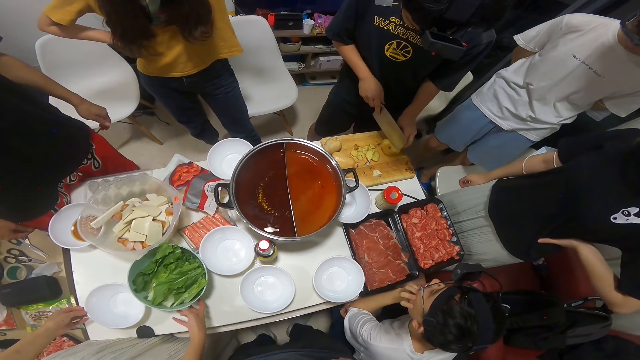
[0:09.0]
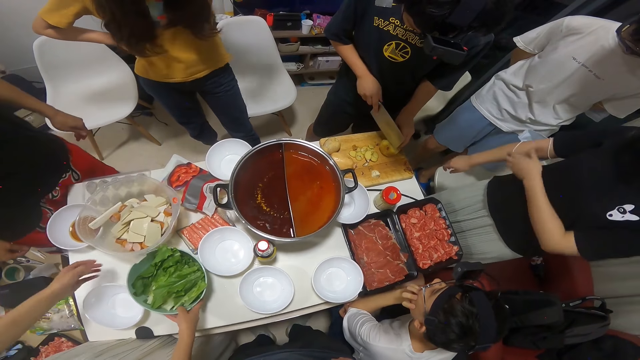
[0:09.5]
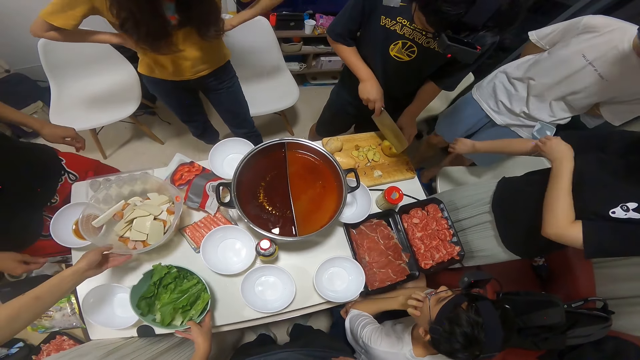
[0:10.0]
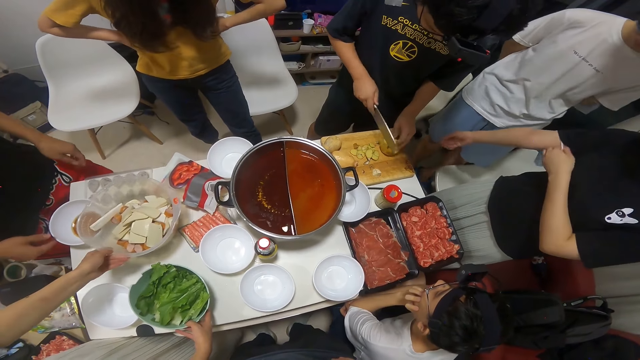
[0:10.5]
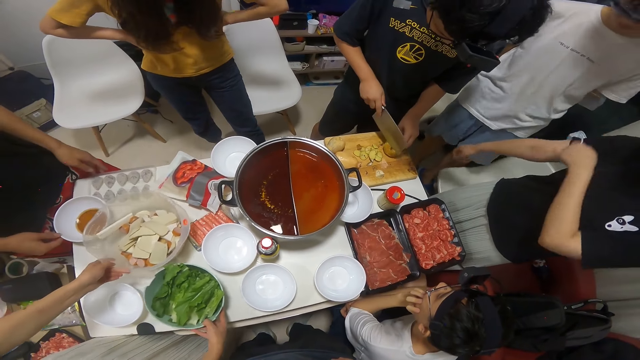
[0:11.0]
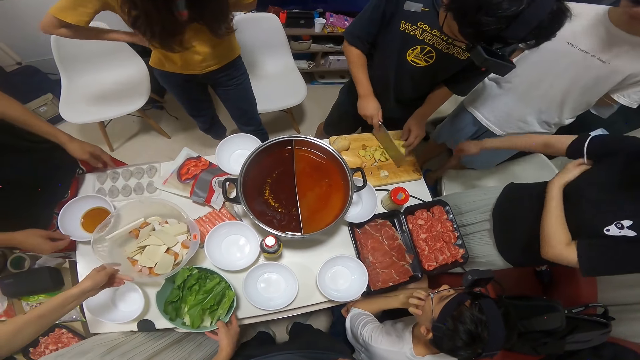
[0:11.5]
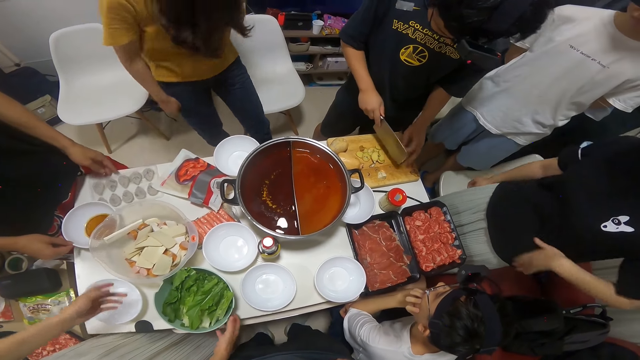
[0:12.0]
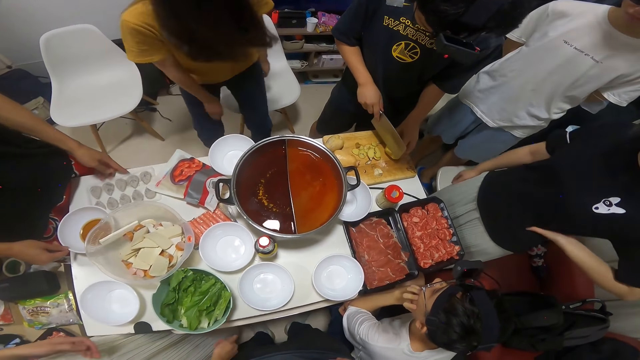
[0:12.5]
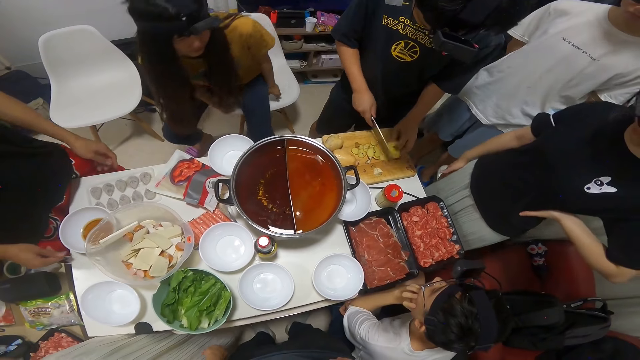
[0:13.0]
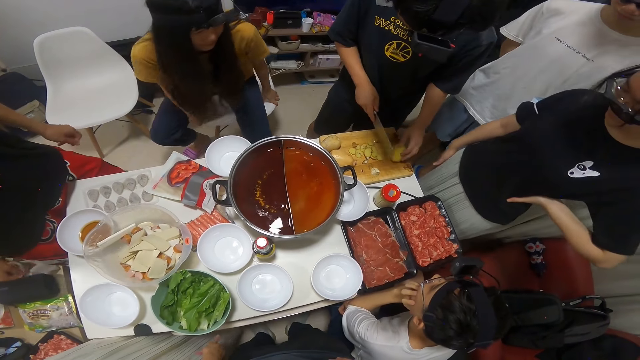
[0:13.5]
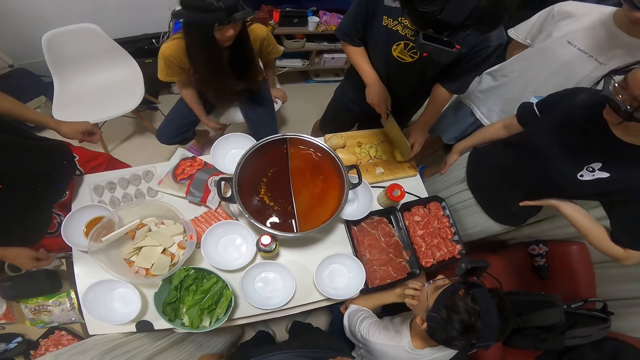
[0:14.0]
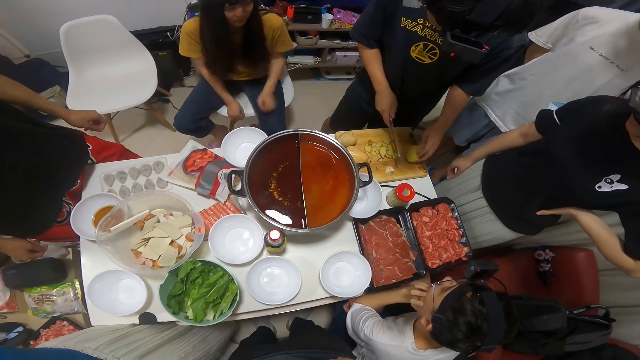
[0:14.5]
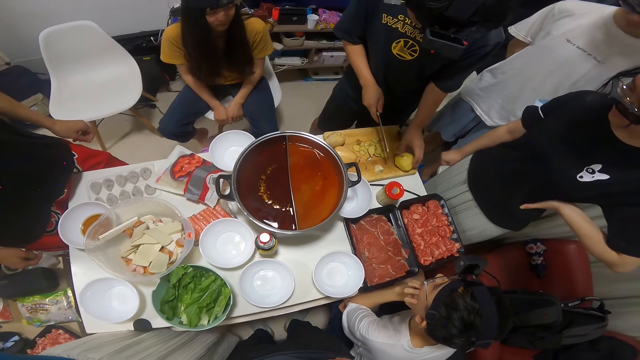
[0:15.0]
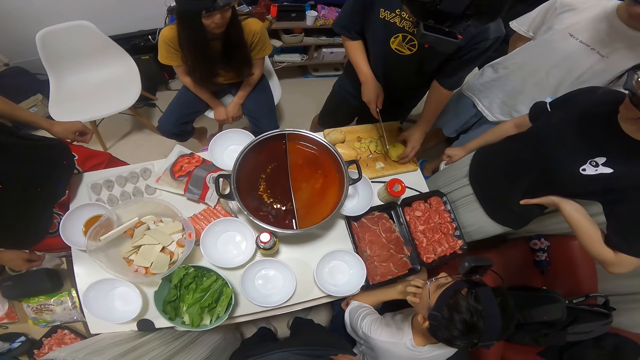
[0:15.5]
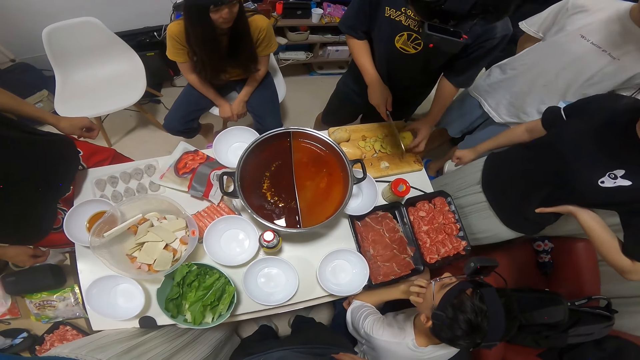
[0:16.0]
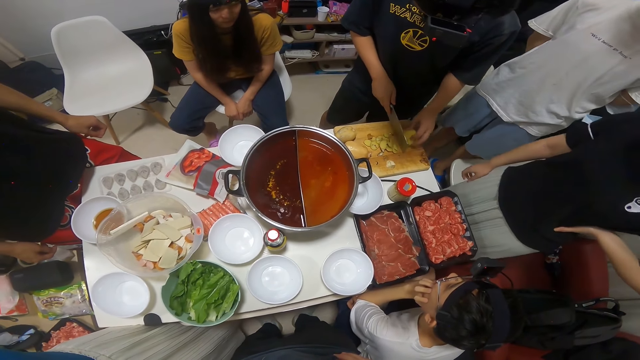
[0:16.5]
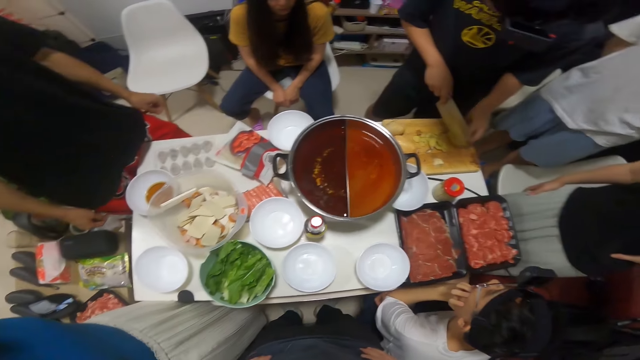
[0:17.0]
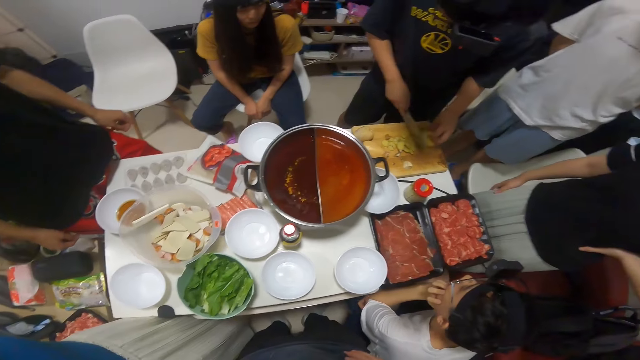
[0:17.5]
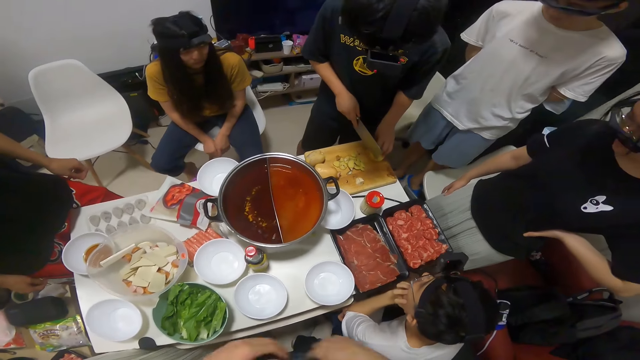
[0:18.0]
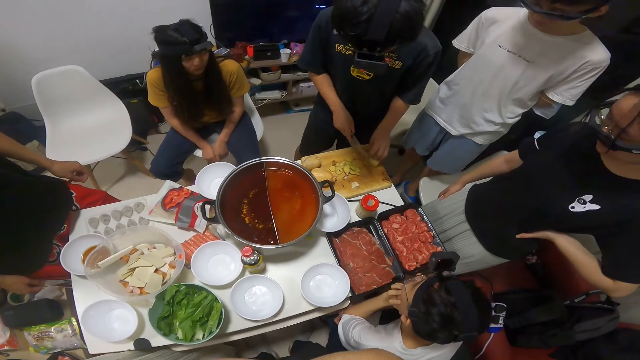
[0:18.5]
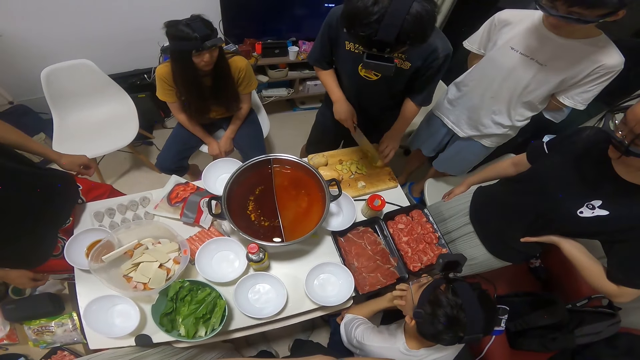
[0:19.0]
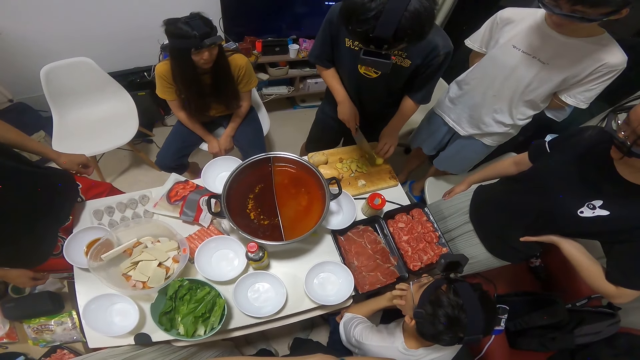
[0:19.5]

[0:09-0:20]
A woman moves a bowl of broccoli on the table with her right hand. Another woman adjusts a facemask in her right hand. A man cuts potato with a knife on a chopping board. The first woman moves a bowl on the table with her left hand. Another man moves a tray of ice on the table with his right hand and moves a bowl on the table with his left hand. The first man turns the potato on the chopping board with his right hand. He cuts the potato with the knife on the chopping board. He does it again. He turns the potato on the chopping board with his right hand repeatedly. He cuts the potato with the knife on the chopping board repeatedly.

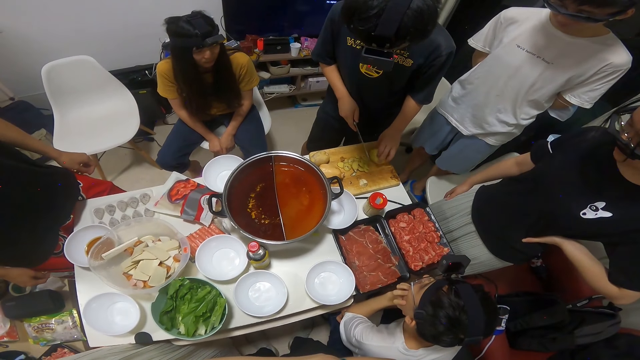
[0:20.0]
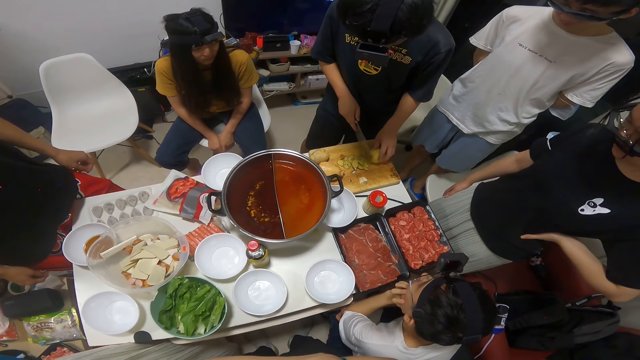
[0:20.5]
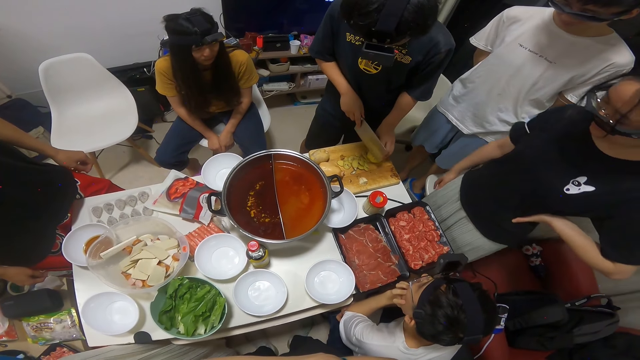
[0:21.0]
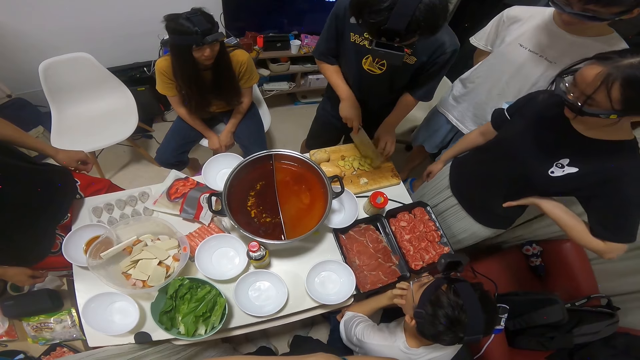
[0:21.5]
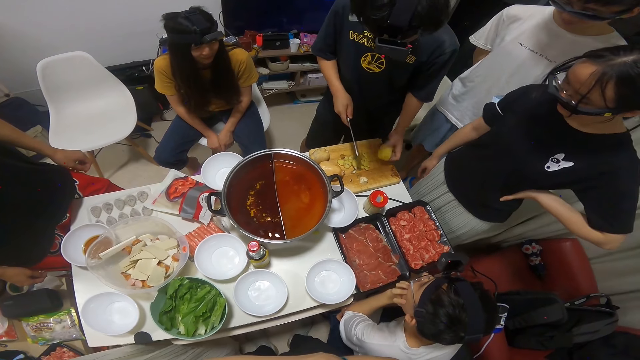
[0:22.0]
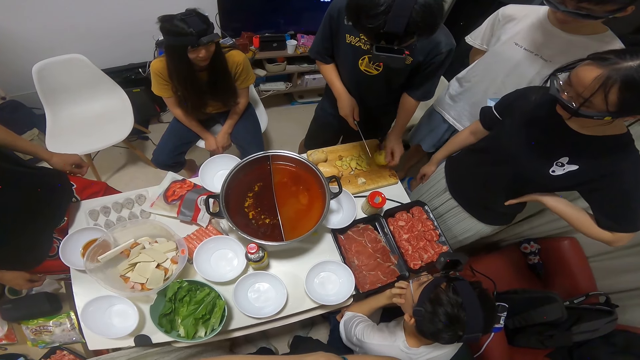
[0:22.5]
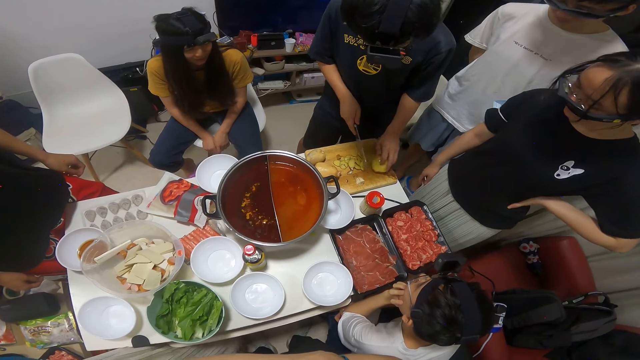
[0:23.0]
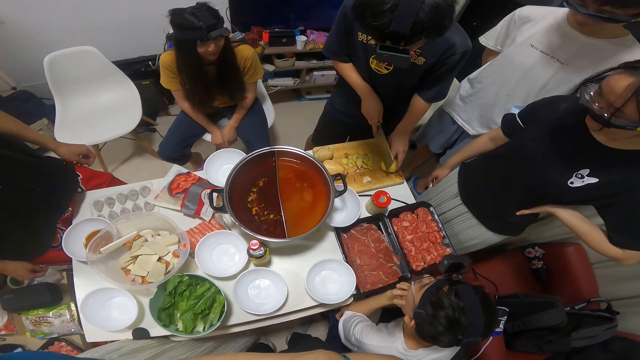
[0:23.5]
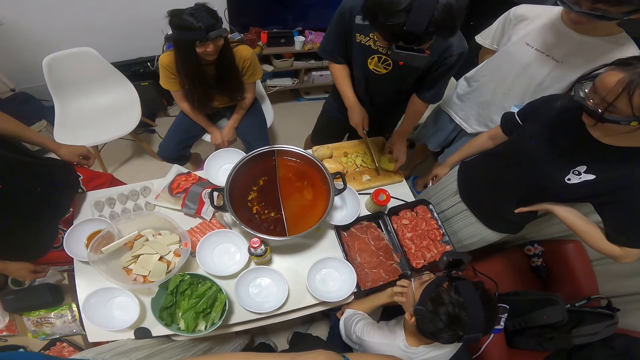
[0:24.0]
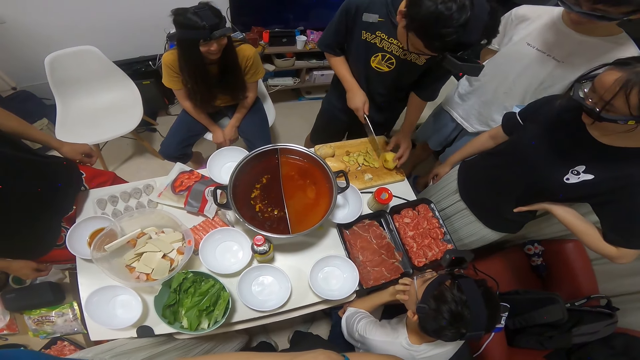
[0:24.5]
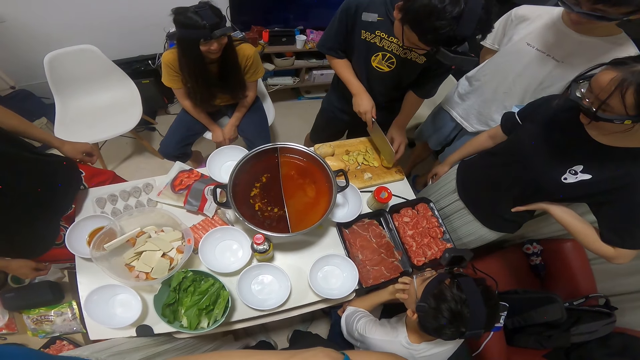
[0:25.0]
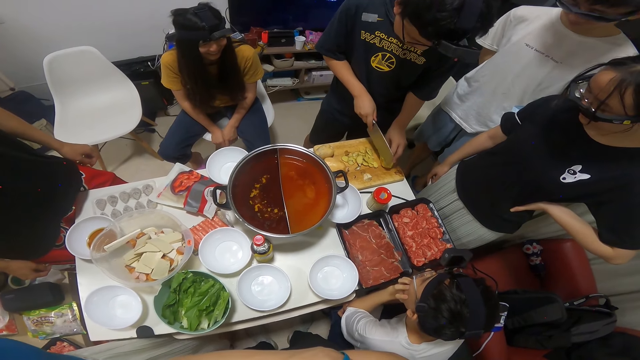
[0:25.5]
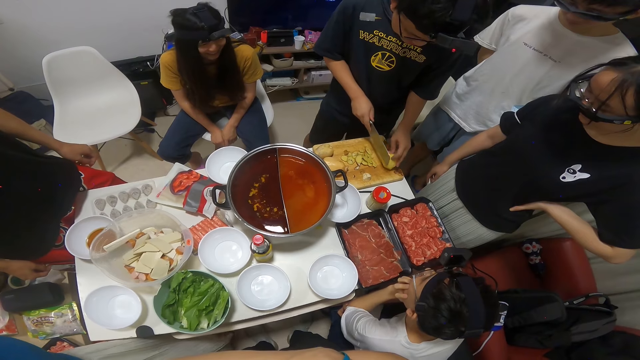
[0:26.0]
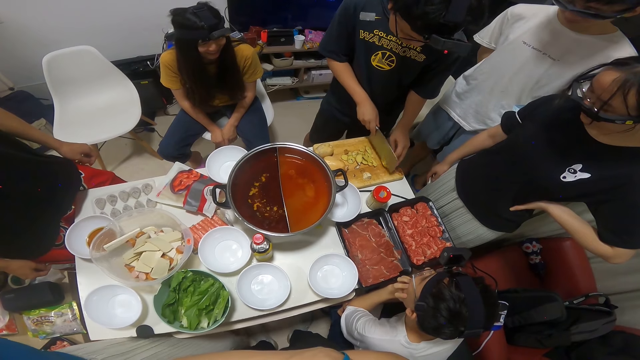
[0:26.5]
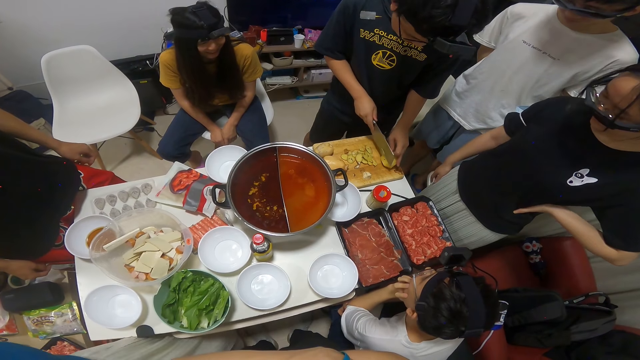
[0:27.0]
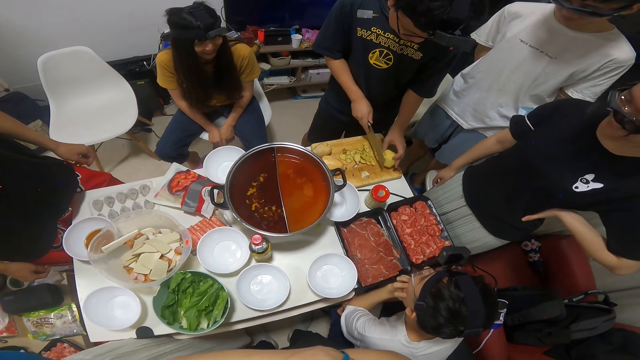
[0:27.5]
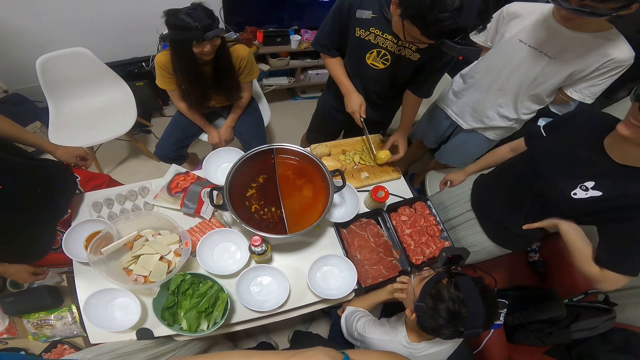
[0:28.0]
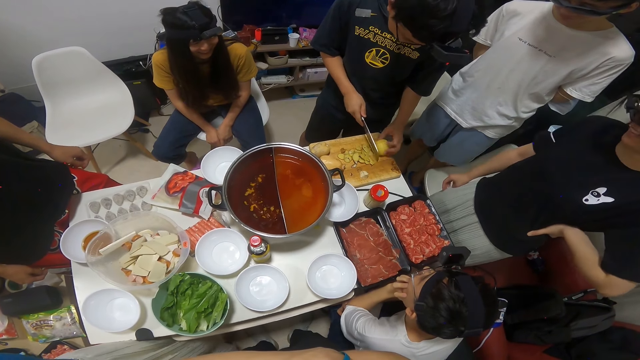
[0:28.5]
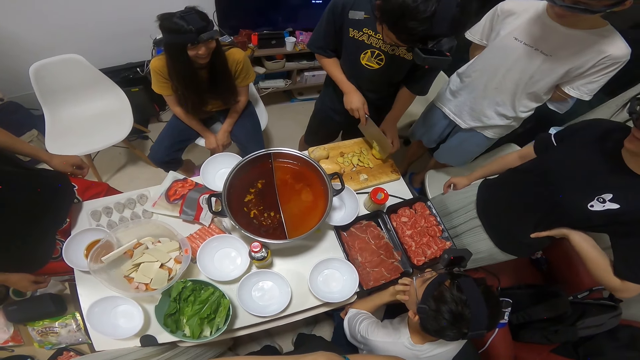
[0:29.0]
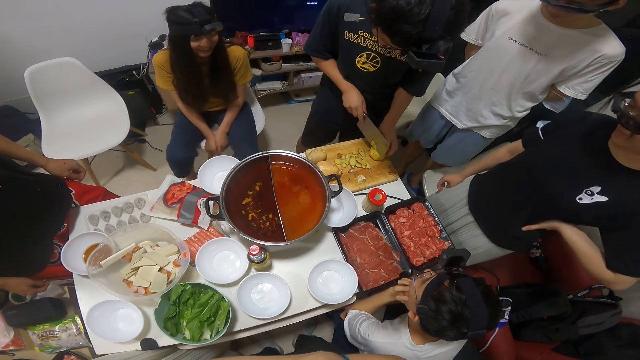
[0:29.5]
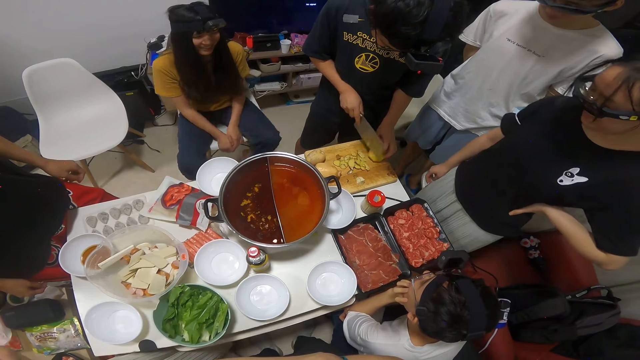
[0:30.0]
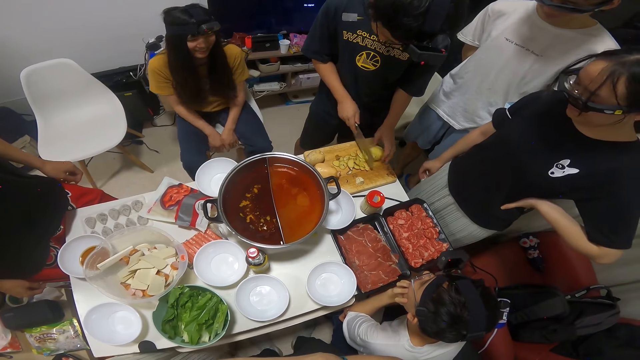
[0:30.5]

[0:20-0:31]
A man turns the potato on the chopping board with his right hand. He cuts the potato with a knife on a chopping board. He turns the potato on the chopping board with his right hand. He cuts the potato with the knife on the chopping board. He does it again. He turns the potato on the chopping board with his right hand. He cuts the potato with the knife on the chopping board.
